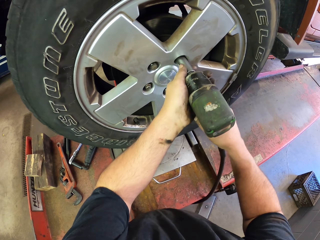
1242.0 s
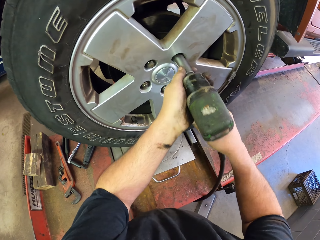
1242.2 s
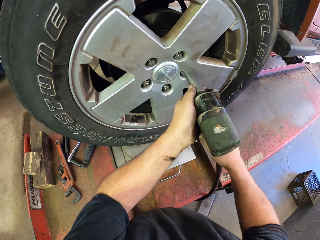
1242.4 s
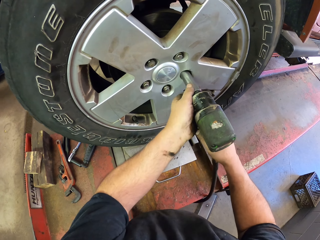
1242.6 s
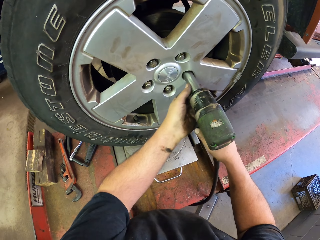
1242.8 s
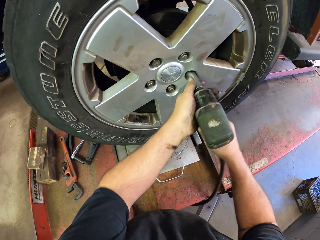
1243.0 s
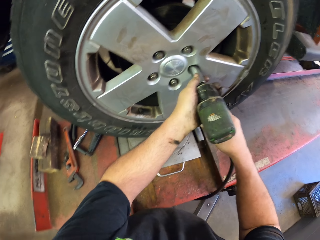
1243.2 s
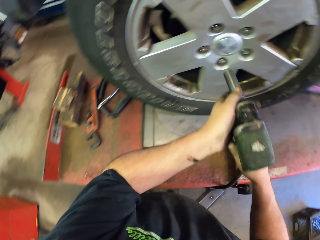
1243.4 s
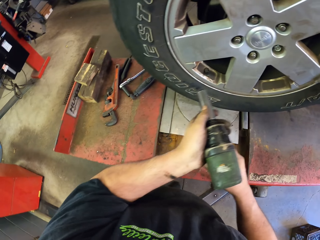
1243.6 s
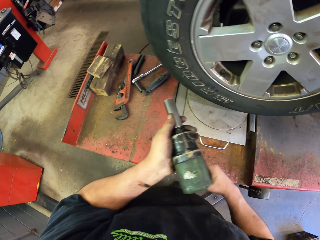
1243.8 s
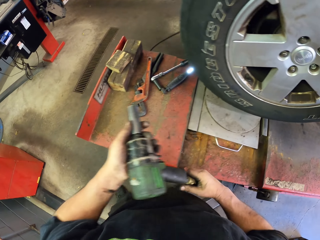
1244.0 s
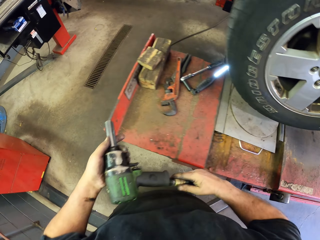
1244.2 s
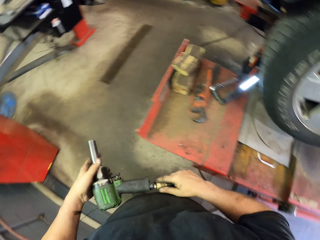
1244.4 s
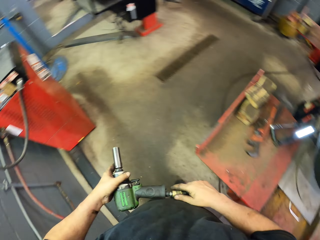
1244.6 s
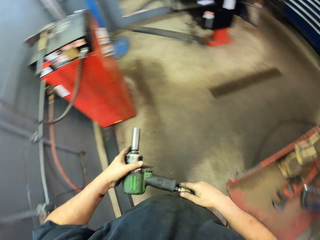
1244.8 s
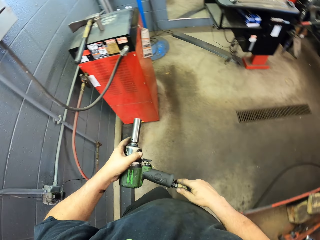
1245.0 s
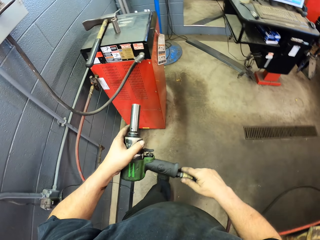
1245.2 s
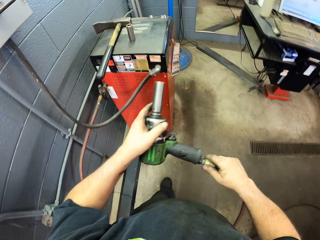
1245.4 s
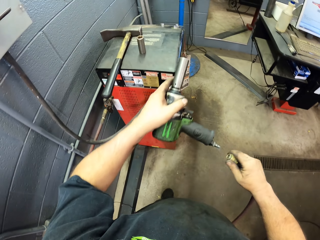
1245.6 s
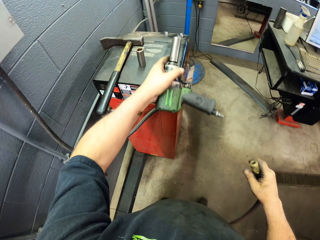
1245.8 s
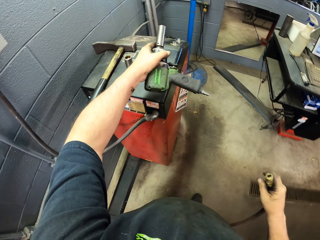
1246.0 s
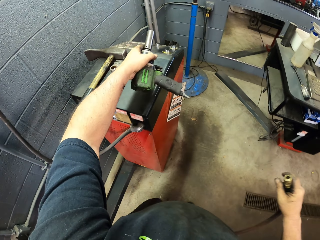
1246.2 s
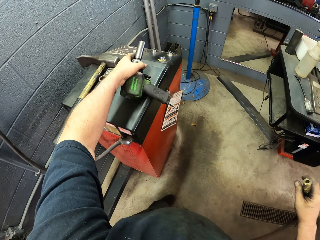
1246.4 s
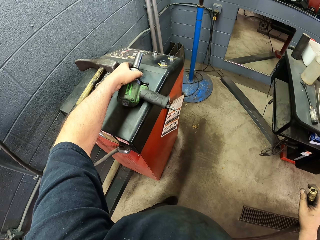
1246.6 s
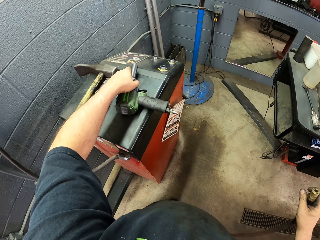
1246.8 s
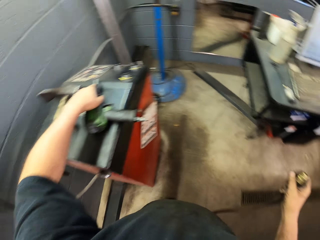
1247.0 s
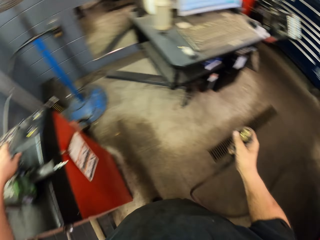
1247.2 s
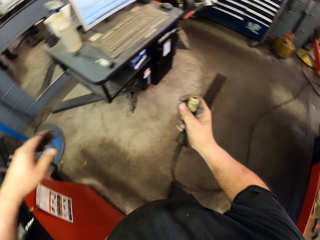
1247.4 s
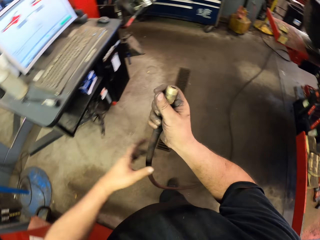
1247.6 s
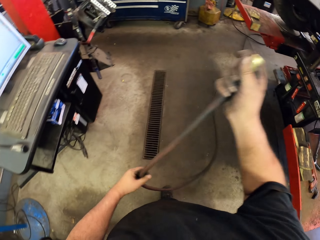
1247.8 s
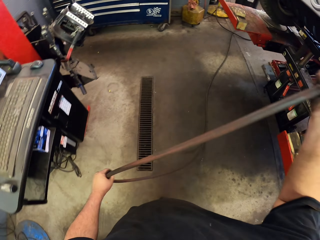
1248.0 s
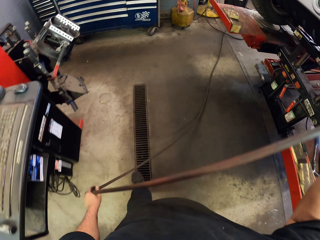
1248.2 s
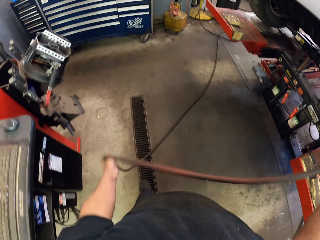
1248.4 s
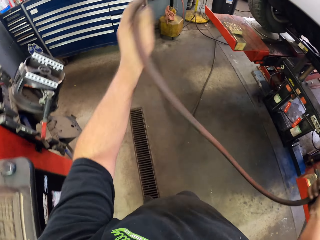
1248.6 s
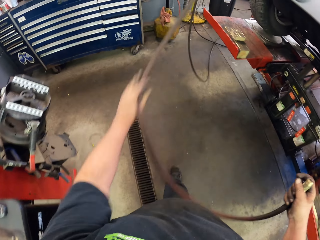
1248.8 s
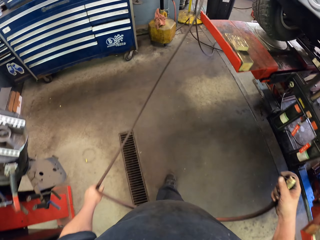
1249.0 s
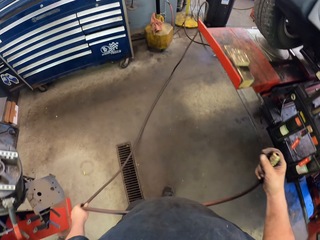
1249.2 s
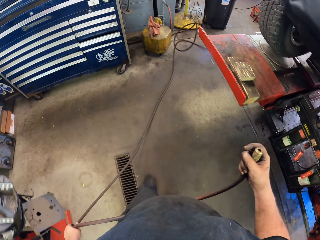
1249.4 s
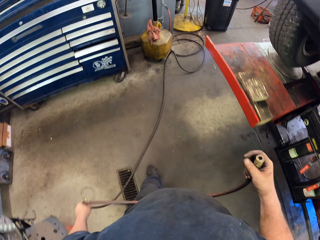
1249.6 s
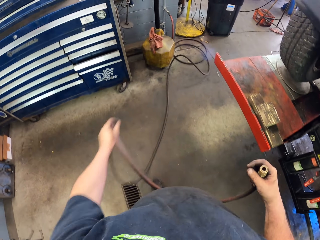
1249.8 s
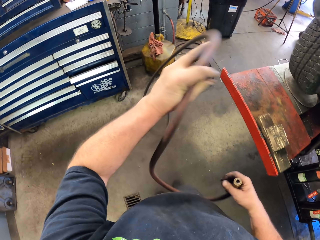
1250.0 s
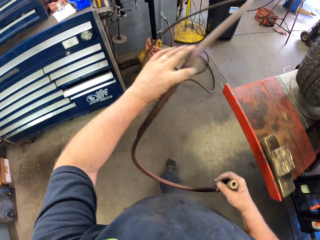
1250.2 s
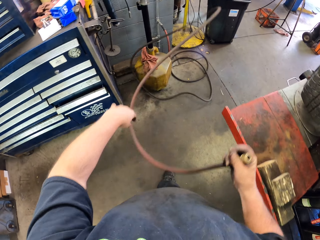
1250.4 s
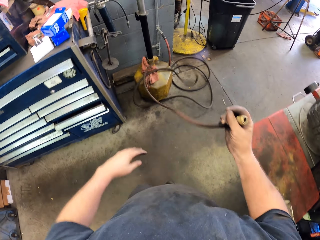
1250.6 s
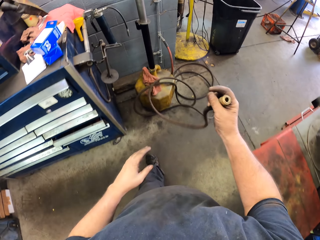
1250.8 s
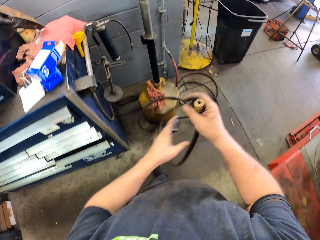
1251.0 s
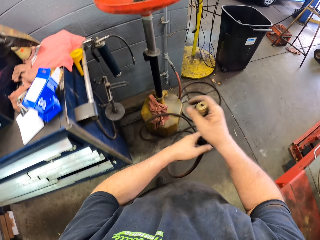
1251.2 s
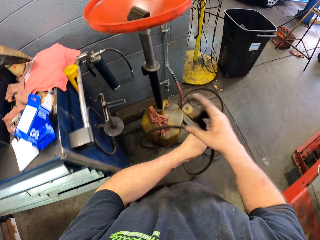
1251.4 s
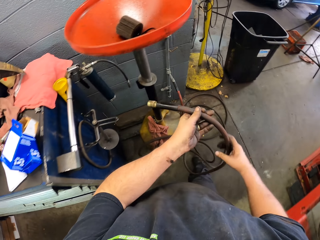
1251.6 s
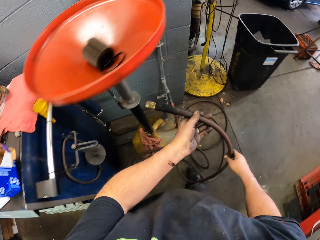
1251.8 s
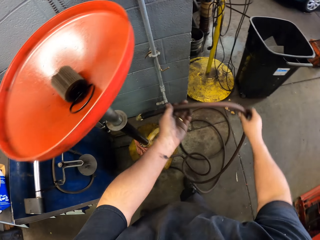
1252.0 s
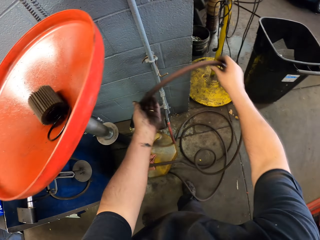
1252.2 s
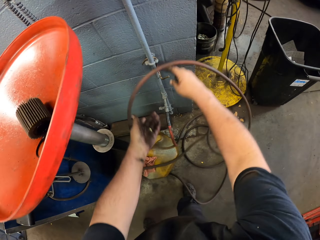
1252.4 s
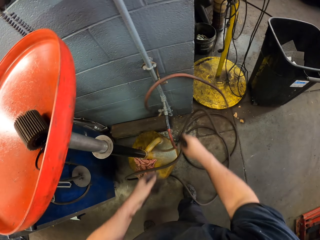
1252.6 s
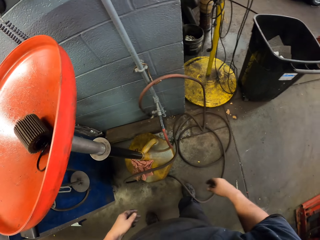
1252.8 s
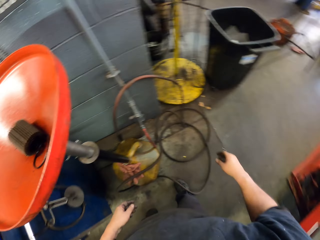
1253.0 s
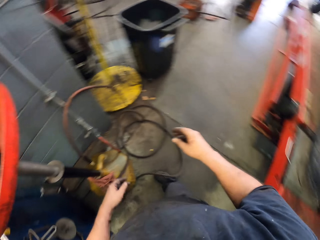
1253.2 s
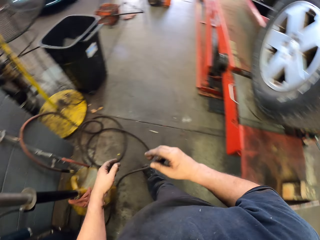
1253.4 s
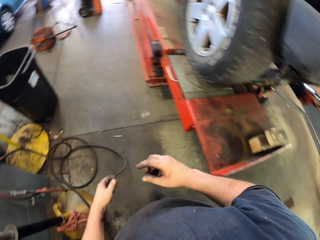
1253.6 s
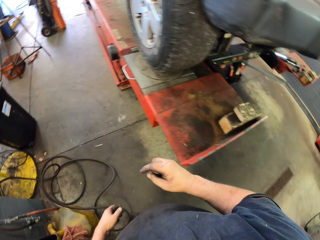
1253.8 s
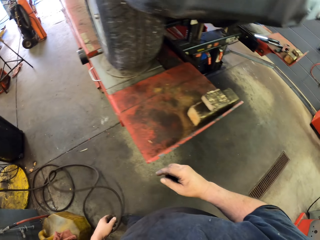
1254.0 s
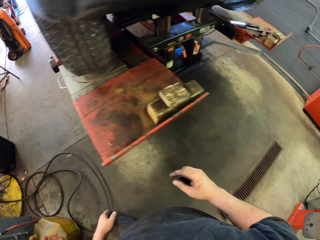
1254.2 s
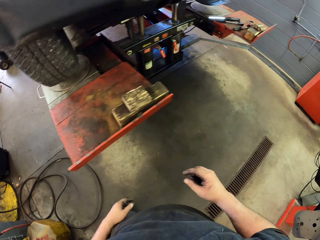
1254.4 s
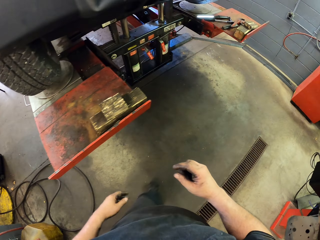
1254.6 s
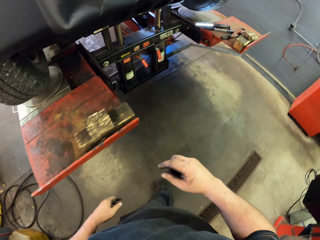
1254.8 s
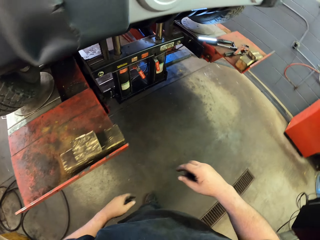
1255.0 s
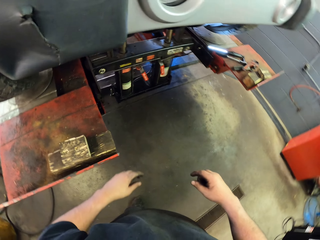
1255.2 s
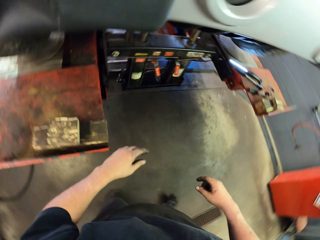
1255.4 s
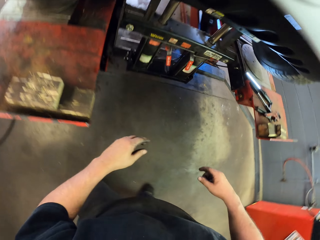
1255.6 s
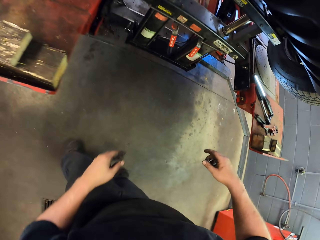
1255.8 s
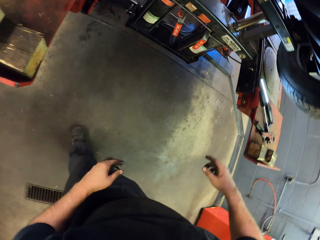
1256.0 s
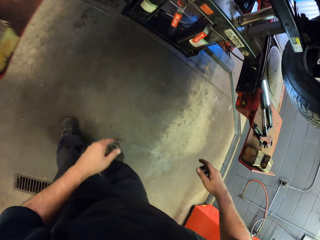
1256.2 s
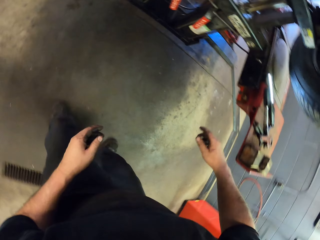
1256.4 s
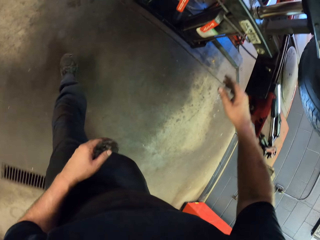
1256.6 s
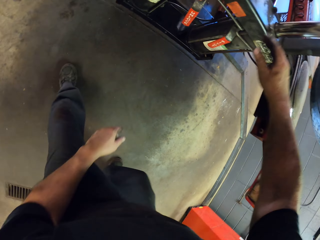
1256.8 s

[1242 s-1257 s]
The camera wearer moves around. They remove the pipe from the drill machine and put the drill machine down. They straighten the pipe, pull the cord, put the pipe down, and hang the cord. They move around the garage.

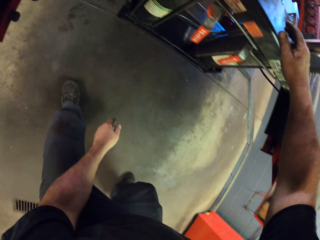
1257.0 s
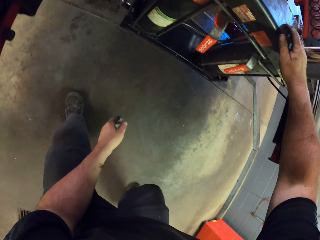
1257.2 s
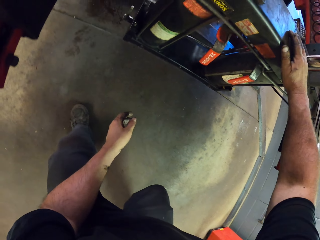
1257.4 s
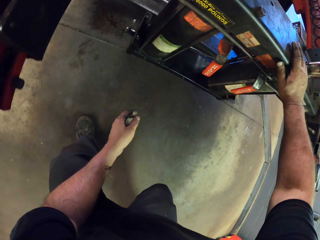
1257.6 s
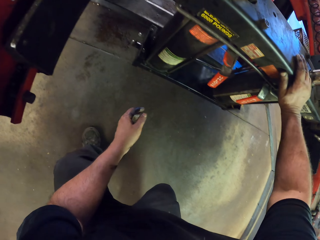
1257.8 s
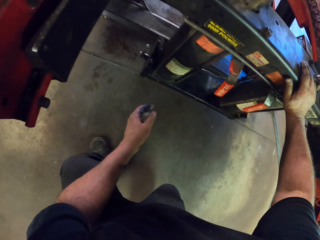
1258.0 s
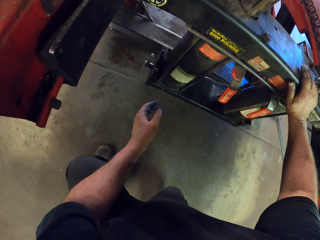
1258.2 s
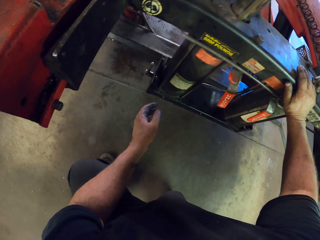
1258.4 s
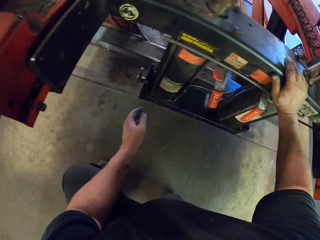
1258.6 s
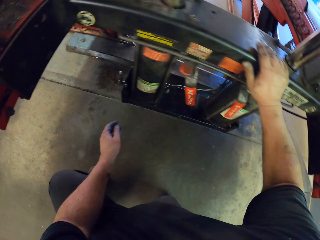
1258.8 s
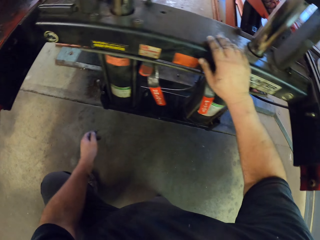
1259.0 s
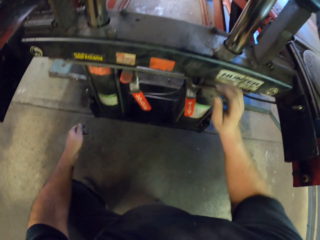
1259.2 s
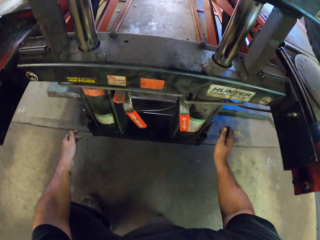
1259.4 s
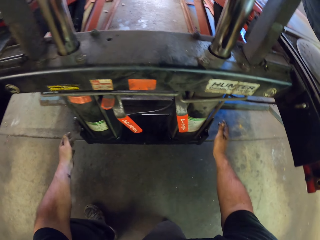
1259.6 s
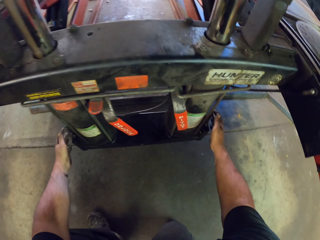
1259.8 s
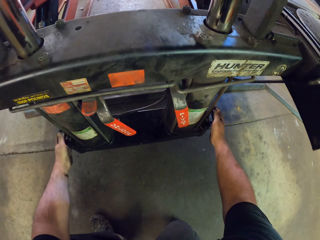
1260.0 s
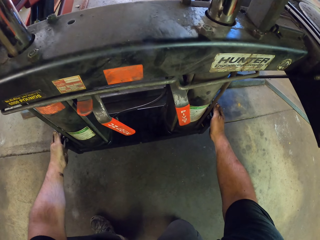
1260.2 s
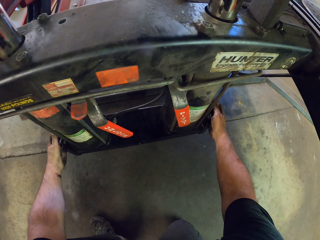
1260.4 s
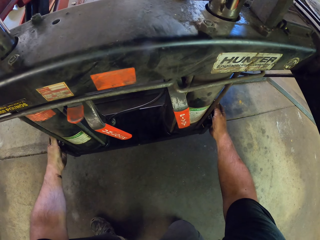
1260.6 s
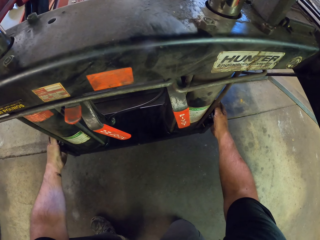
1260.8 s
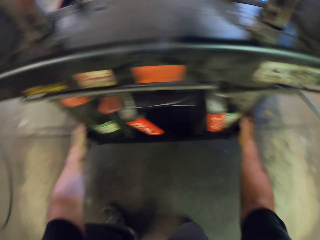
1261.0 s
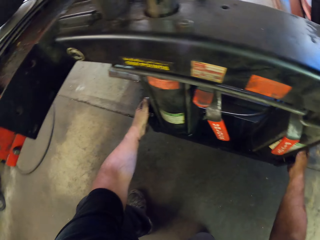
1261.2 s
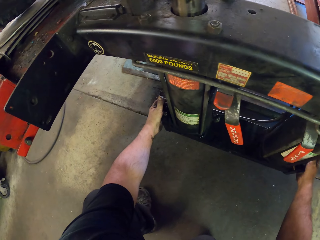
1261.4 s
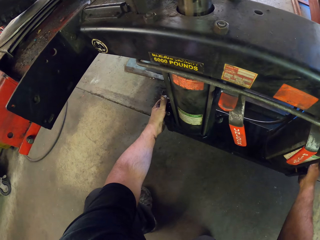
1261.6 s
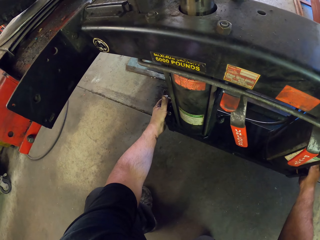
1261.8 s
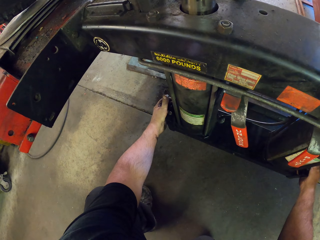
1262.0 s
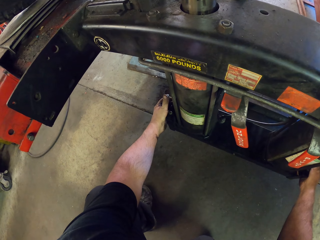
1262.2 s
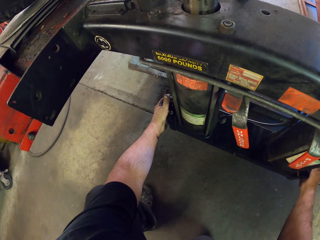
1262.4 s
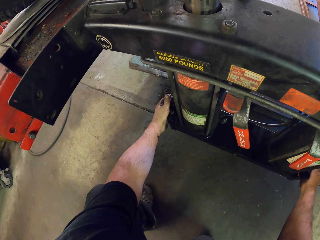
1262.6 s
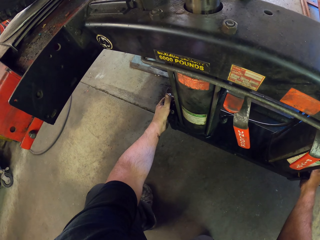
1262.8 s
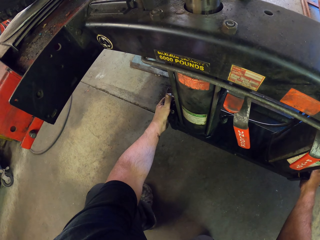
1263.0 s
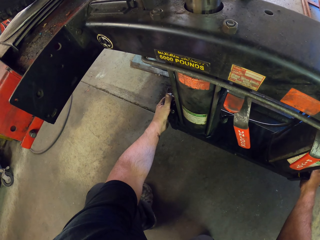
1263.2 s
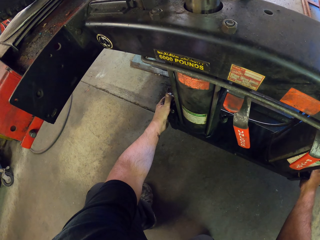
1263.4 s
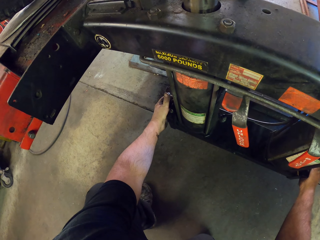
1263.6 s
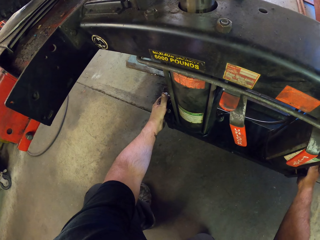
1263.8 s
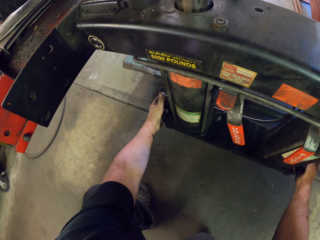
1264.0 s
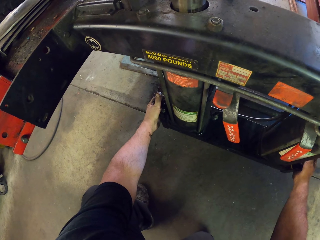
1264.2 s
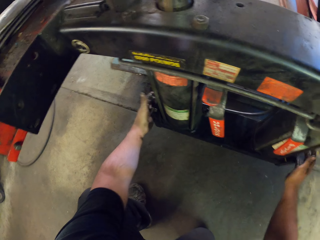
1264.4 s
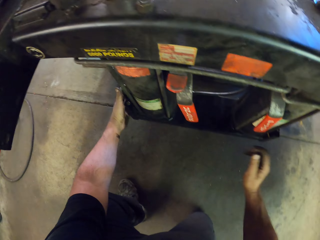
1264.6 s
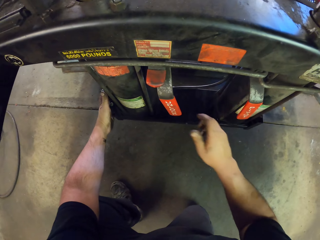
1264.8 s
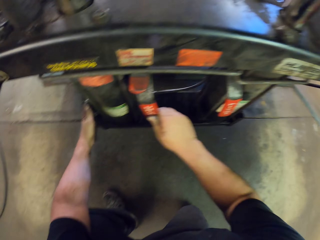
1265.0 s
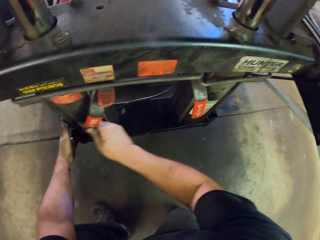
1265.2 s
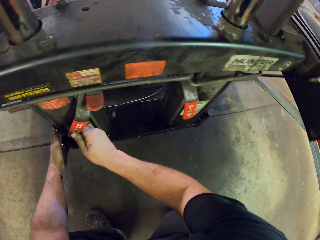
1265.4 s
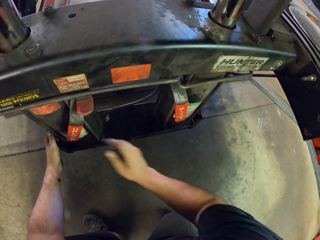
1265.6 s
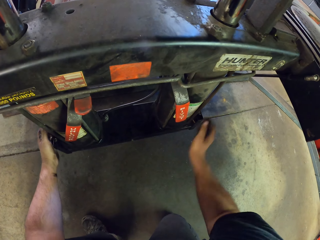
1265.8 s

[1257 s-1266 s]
The camera wearer squats. They adjust the car hoist. They touch the car stand. They touch the paper.
